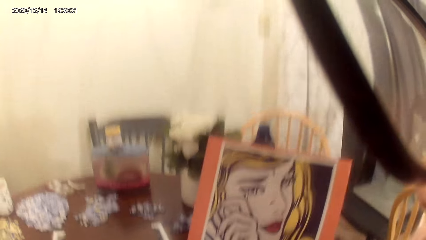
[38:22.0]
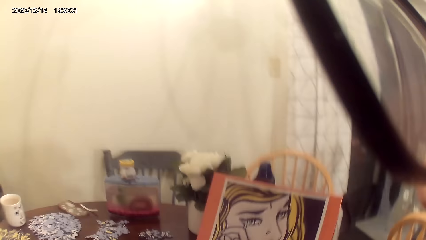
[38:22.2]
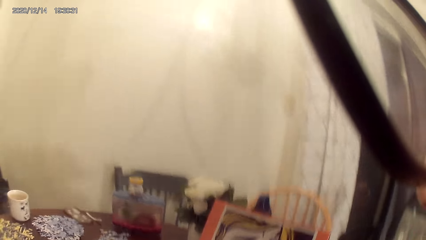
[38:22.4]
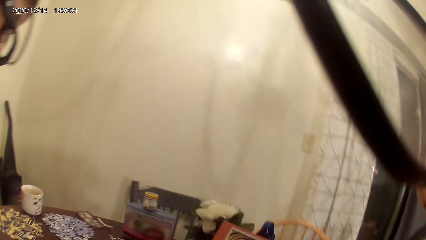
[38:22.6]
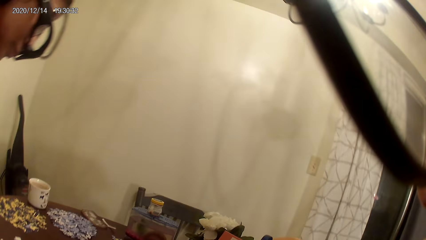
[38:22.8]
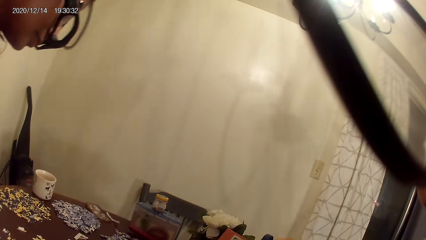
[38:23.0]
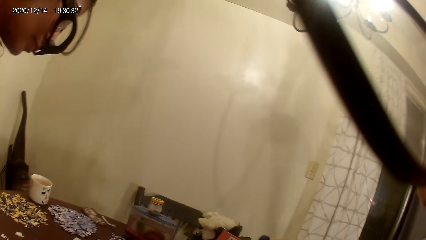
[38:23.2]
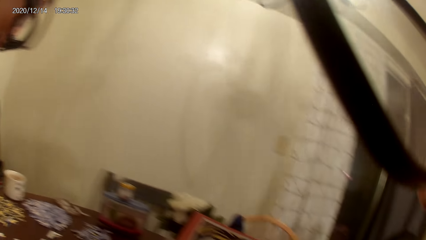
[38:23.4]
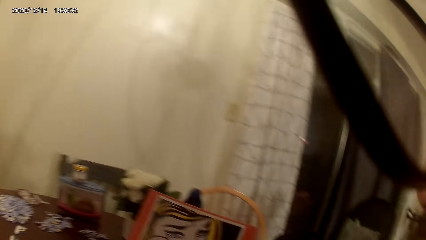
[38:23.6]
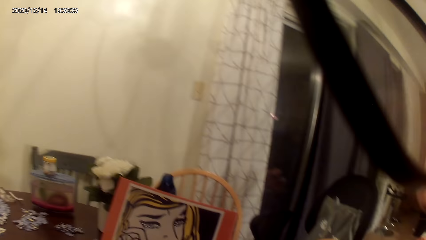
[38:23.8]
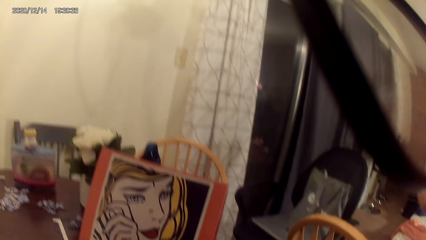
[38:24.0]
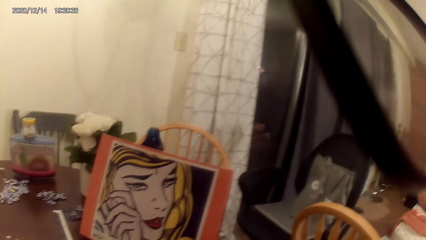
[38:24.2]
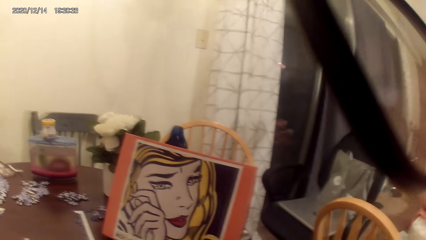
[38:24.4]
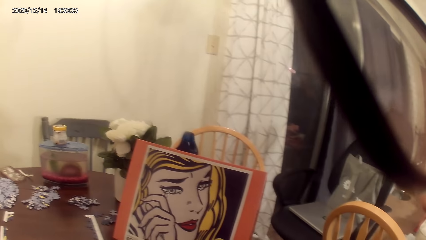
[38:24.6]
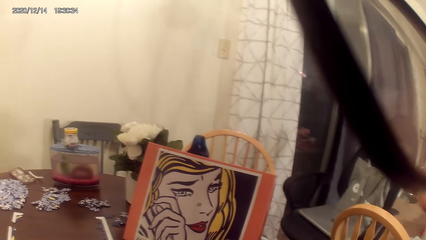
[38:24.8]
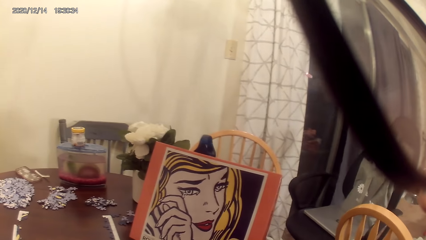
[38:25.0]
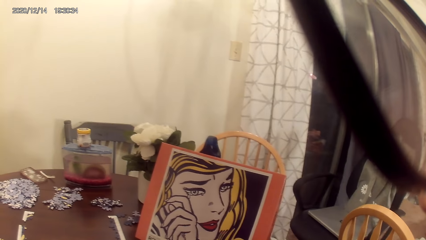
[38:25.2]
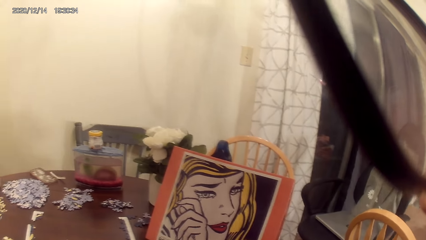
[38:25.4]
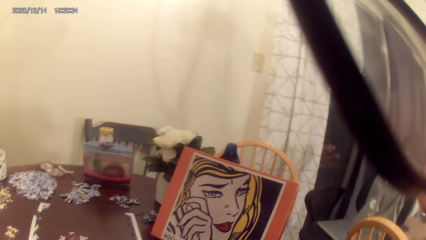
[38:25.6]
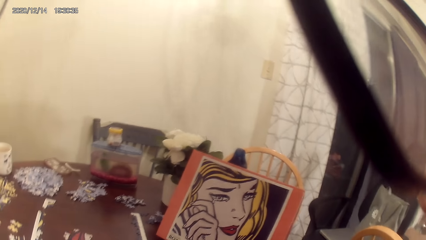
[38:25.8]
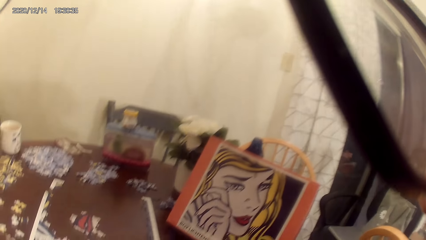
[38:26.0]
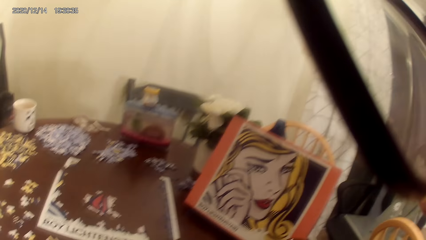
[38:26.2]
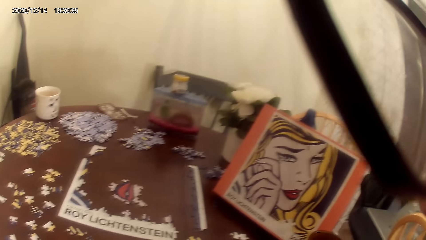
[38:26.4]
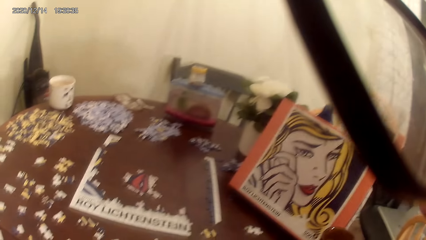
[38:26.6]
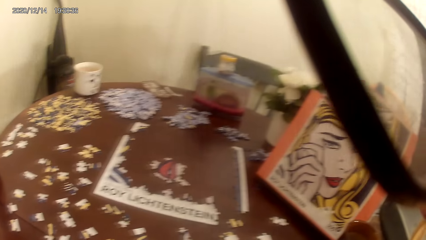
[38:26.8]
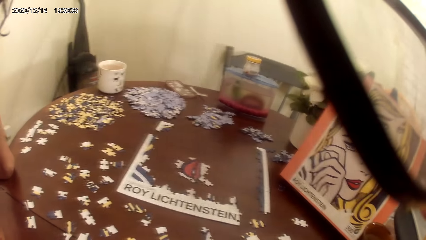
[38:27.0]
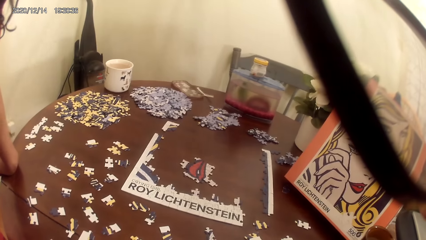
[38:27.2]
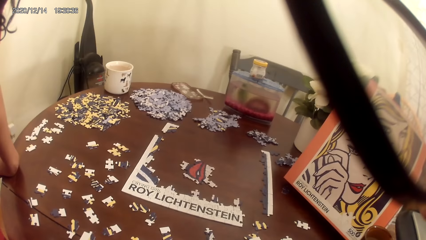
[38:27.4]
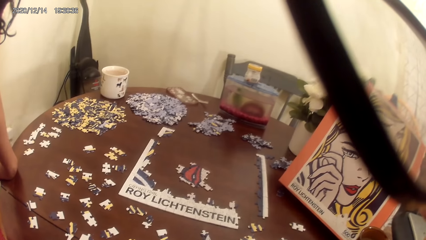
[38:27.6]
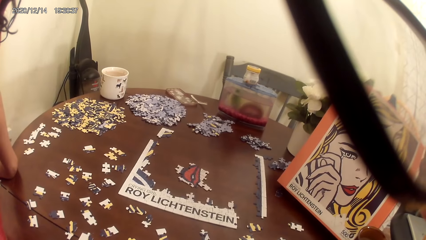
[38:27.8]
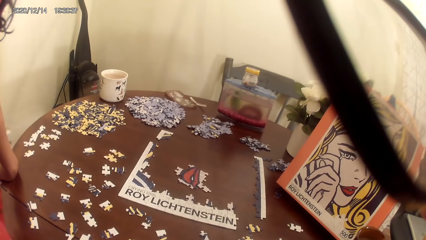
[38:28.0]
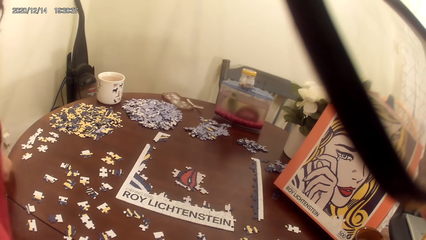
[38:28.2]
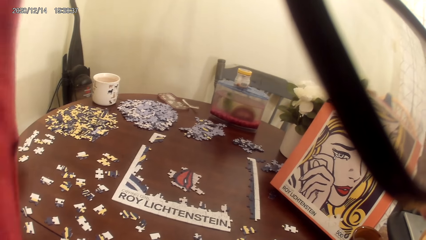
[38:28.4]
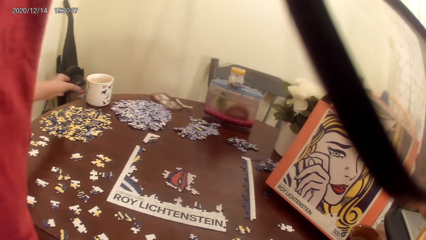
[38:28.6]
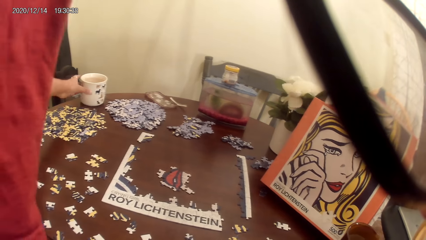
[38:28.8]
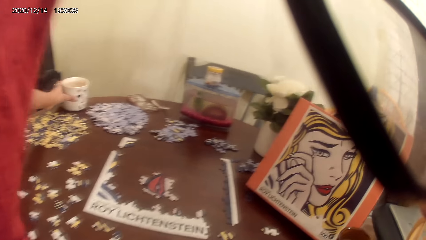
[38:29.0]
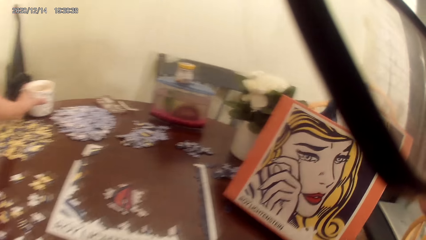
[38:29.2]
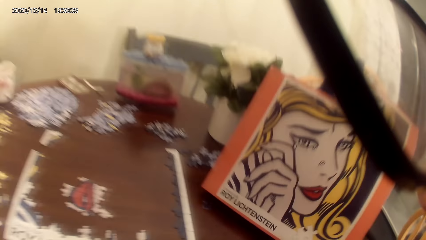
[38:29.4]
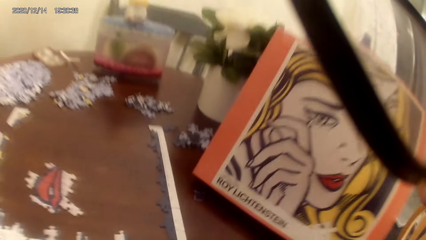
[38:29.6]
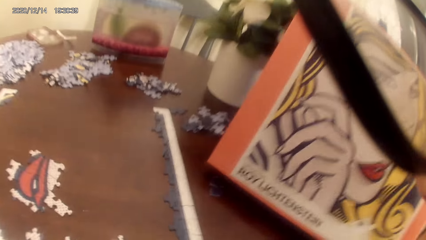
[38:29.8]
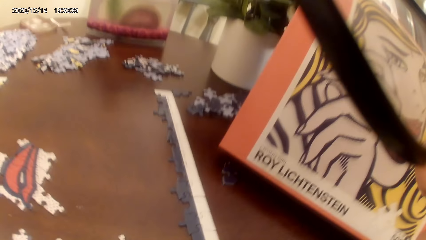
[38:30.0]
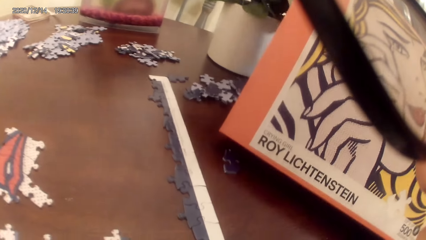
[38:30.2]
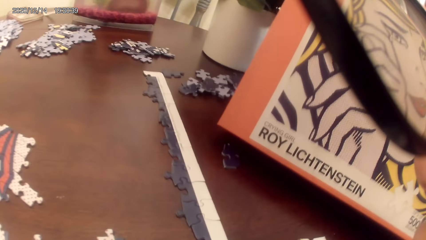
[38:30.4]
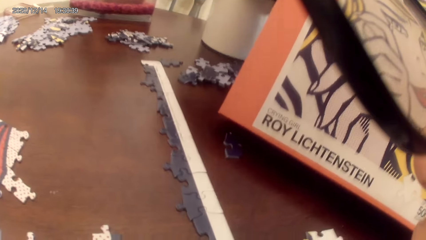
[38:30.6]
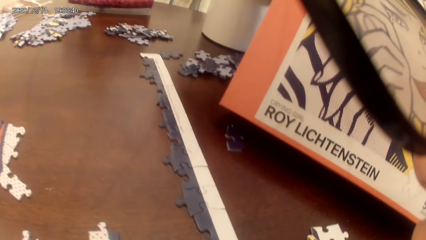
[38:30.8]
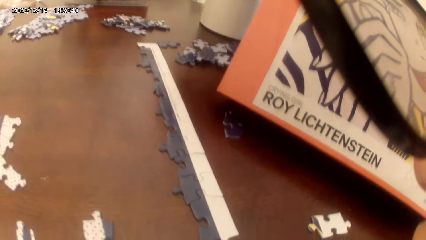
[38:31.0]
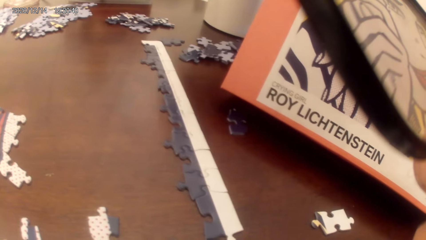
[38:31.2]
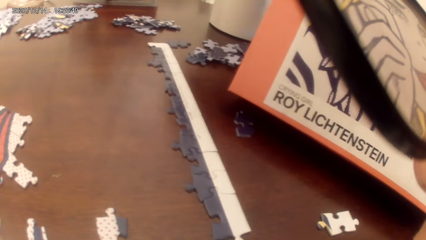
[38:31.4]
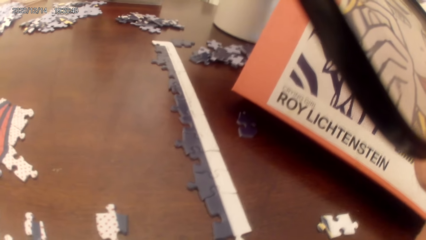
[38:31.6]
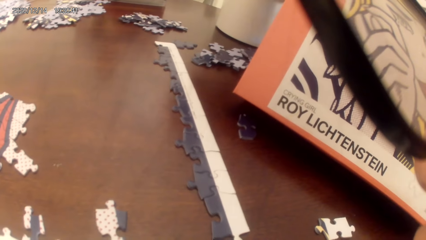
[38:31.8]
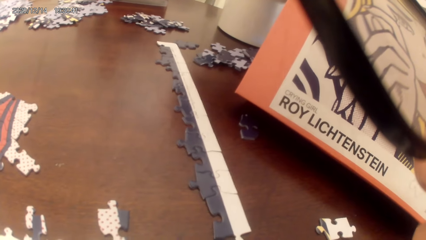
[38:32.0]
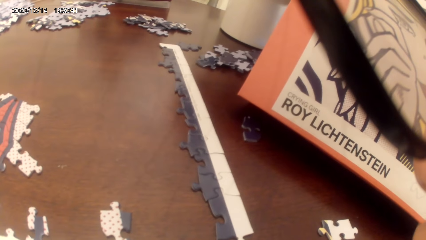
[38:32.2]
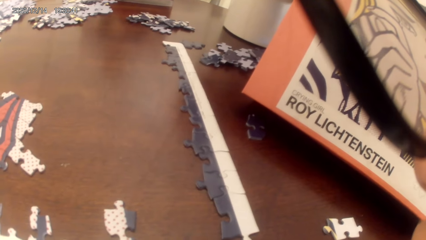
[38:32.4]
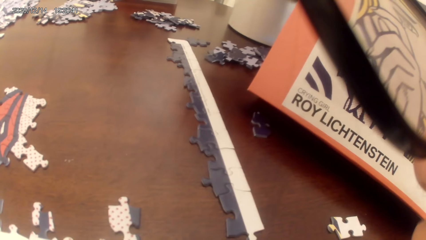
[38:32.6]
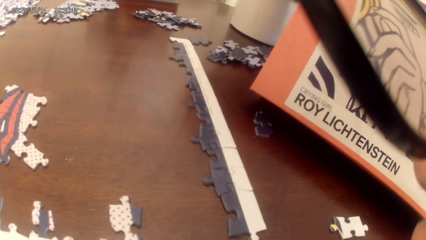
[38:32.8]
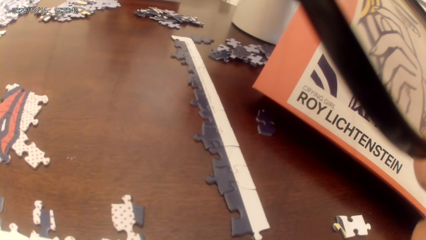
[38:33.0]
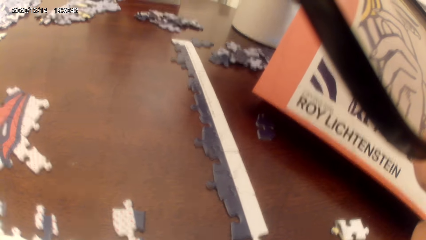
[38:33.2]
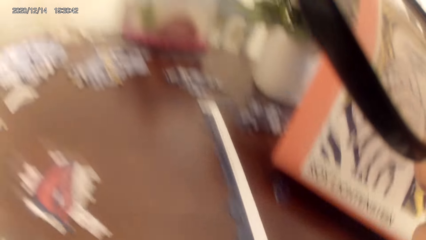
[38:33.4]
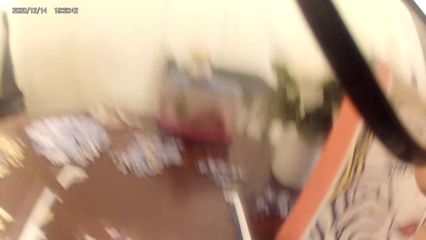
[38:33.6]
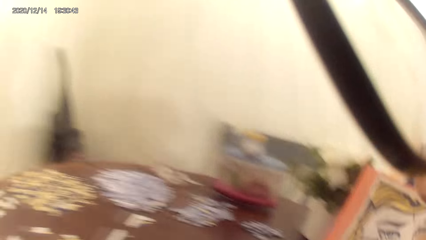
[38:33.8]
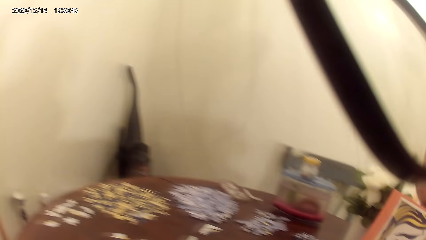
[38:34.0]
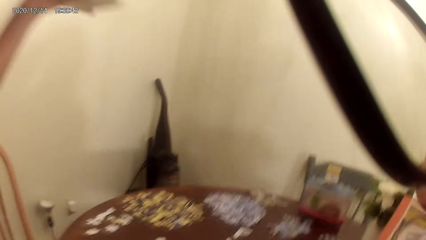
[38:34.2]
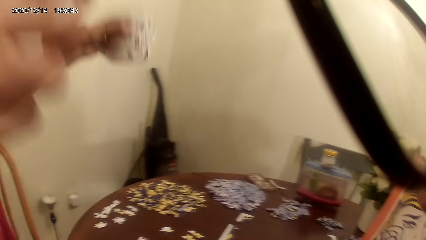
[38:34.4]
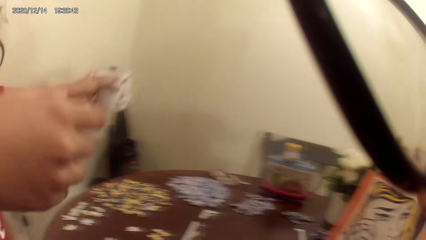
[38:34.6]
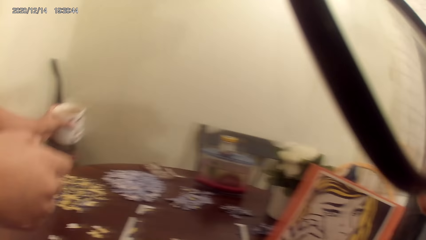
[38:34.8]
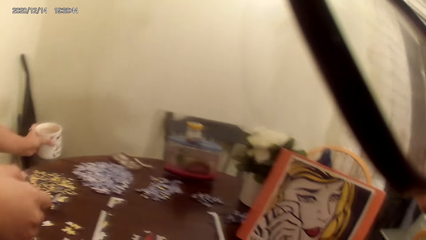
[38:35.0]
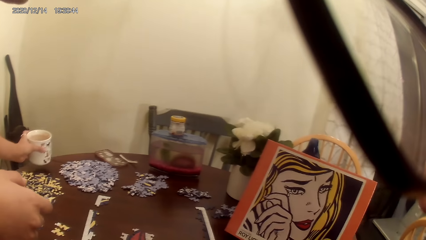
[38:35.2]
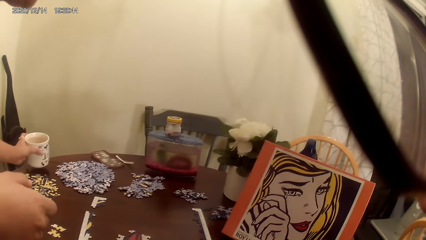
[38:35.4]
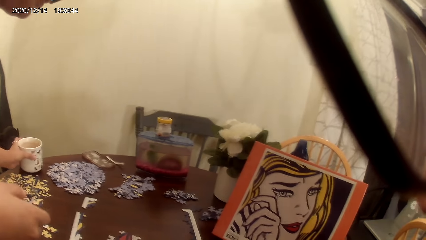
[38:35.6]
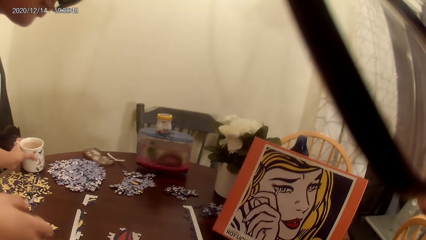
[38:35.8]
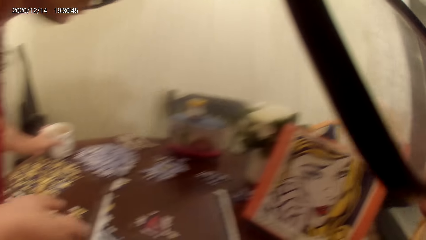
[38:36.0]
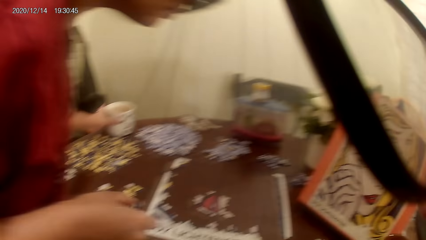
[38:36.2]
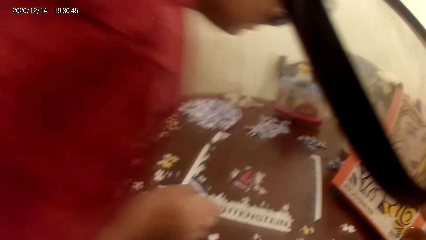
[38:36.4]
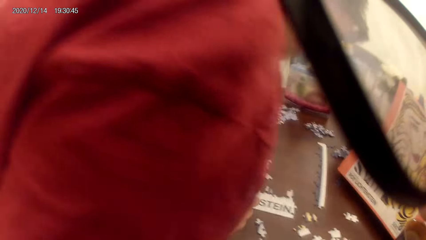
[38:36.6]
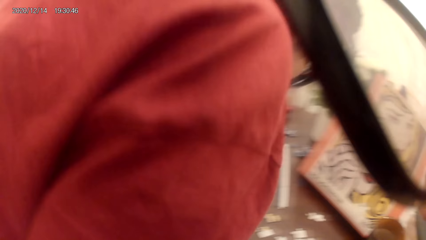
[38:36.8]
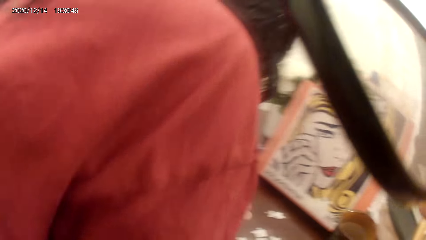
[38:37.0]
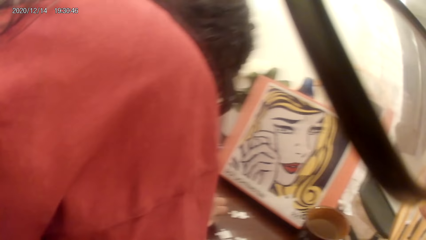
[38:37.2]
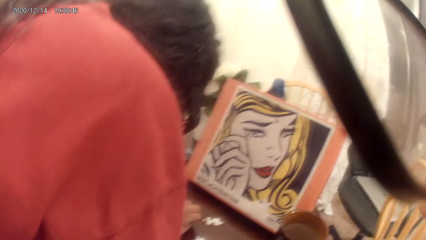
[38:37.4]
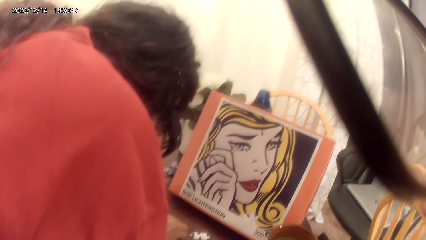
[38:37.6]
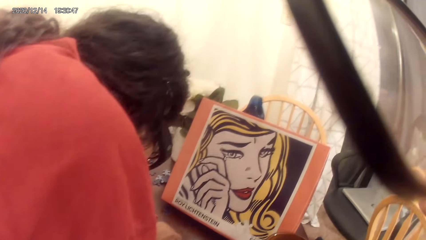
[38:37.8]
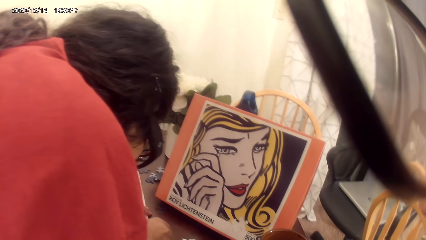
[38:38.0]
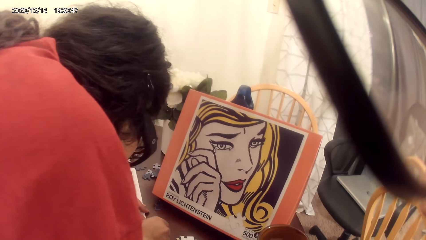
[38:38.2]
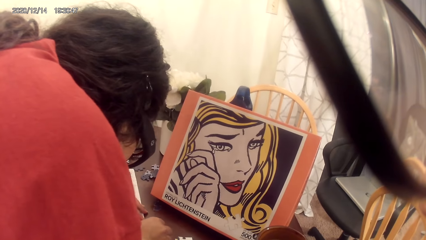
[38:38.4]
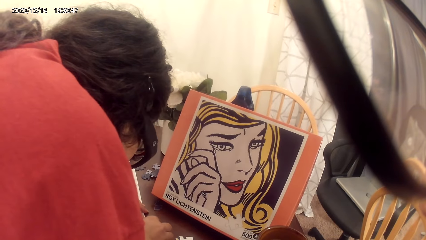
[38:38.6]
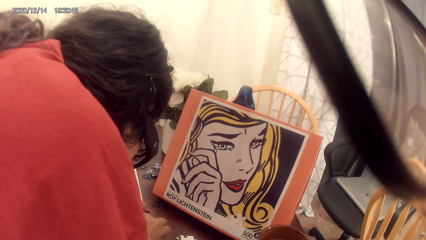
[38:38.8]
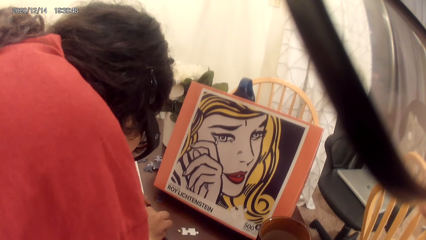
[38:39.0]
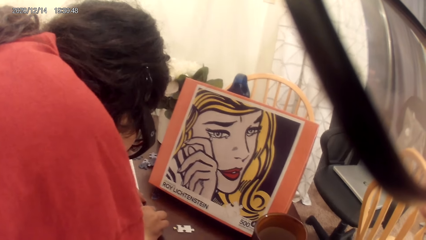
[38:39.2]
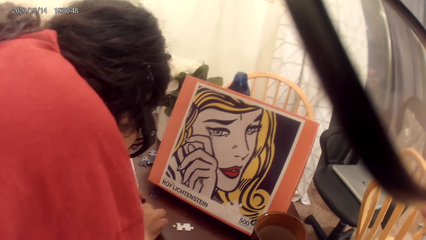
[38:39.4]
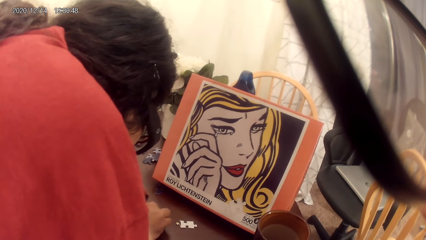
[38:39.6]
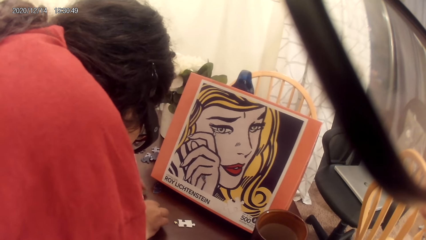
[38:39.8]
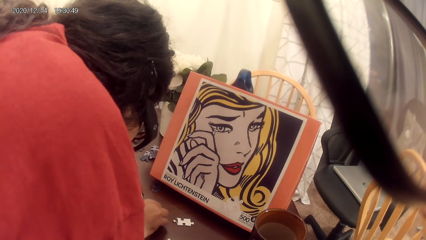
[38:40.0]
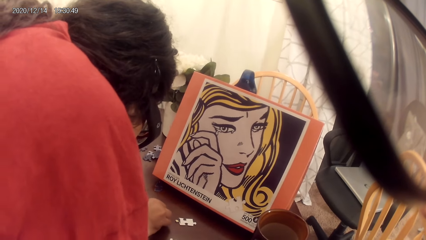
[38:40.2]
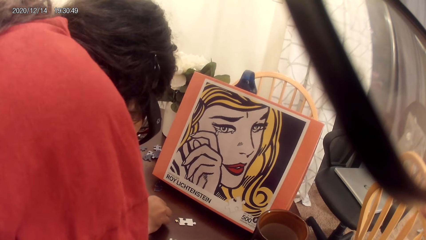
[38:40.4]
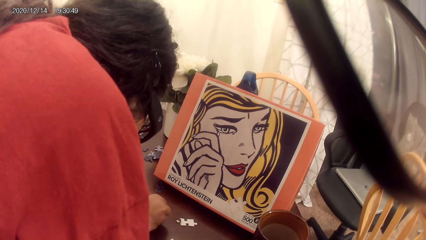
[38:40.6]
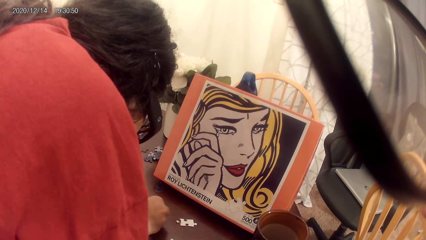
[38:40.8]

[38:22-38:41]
The camera wearer stares at the room. A woman picks up a cup on top of the table. The camera wearer converses with the woman. The woman puts the cup on top of the table. The camera wearer converses with the woman. They play the puzzle game with the woman.
